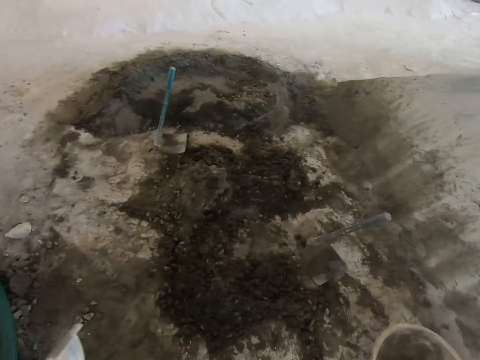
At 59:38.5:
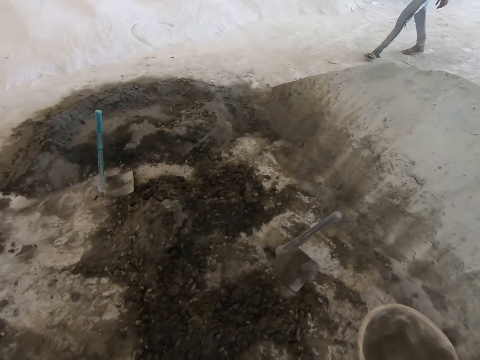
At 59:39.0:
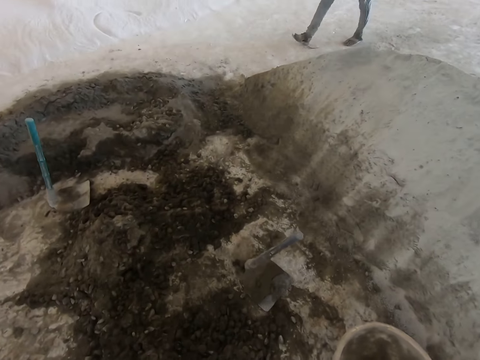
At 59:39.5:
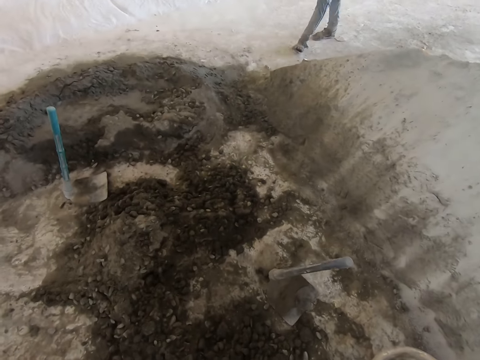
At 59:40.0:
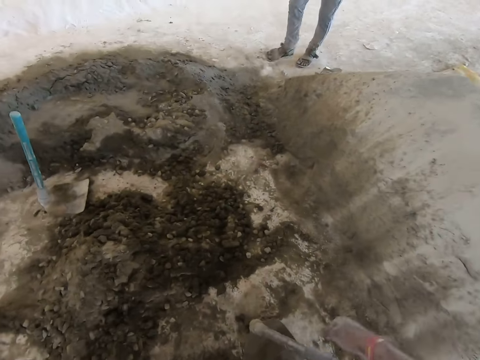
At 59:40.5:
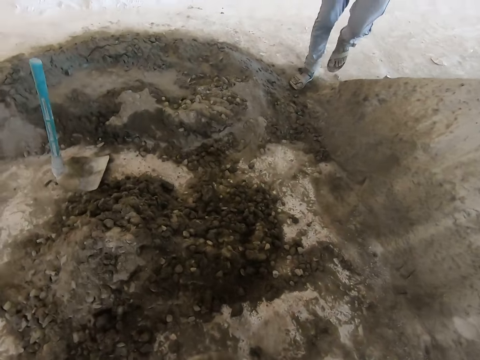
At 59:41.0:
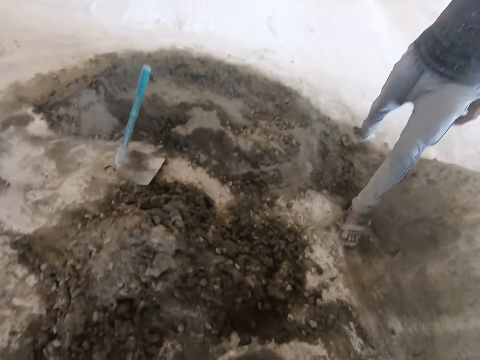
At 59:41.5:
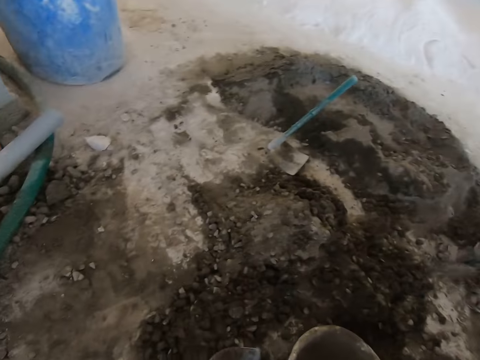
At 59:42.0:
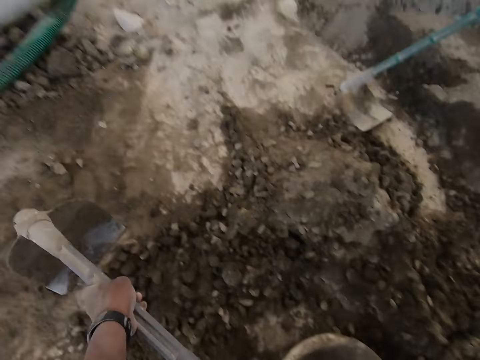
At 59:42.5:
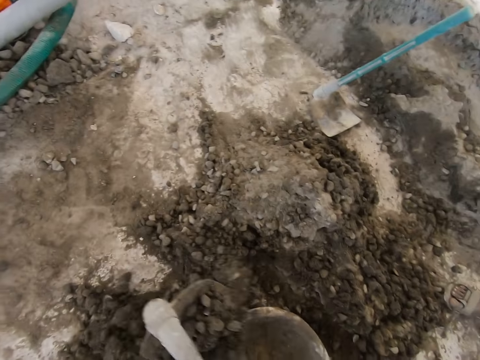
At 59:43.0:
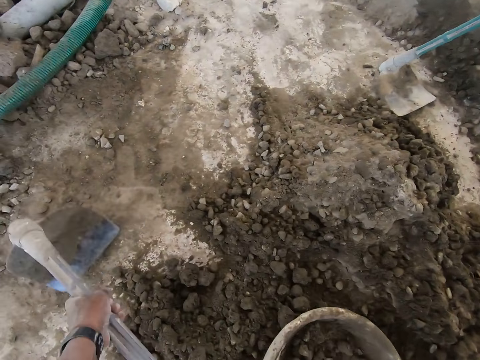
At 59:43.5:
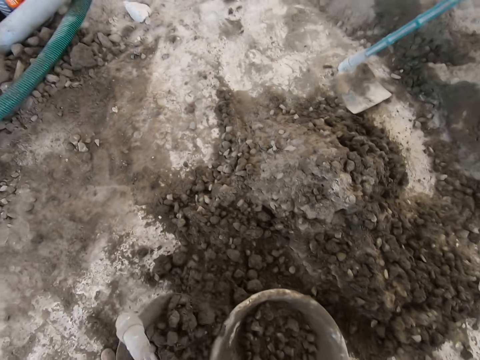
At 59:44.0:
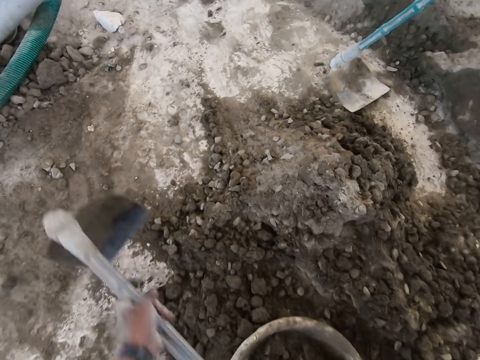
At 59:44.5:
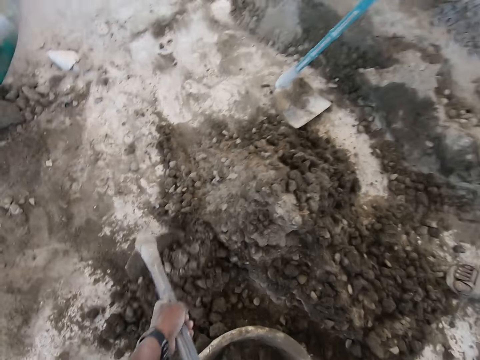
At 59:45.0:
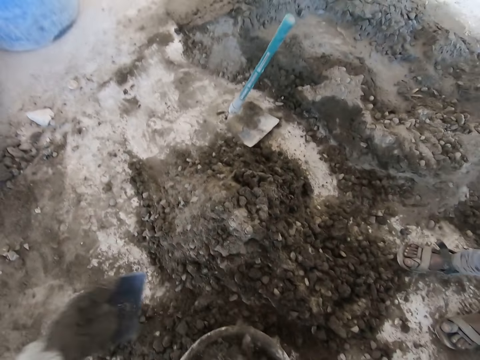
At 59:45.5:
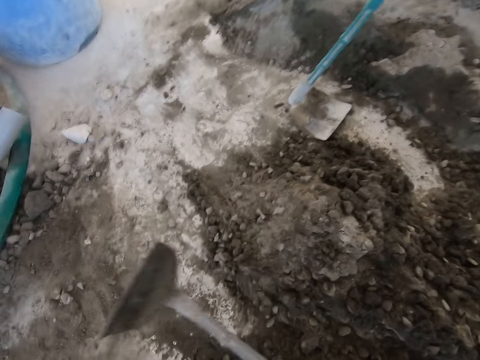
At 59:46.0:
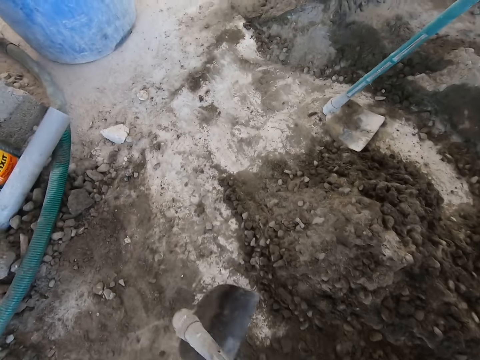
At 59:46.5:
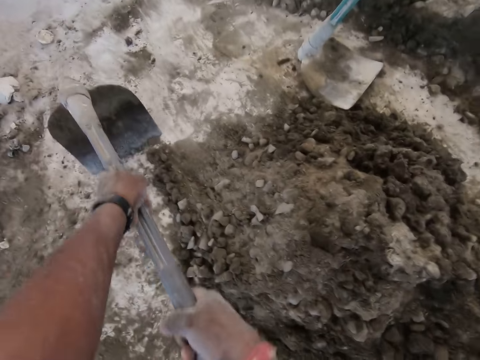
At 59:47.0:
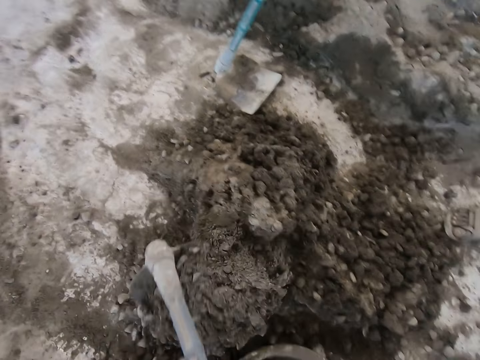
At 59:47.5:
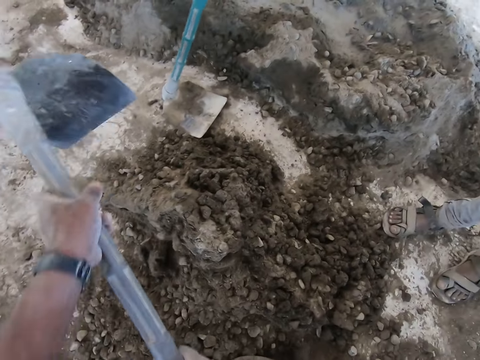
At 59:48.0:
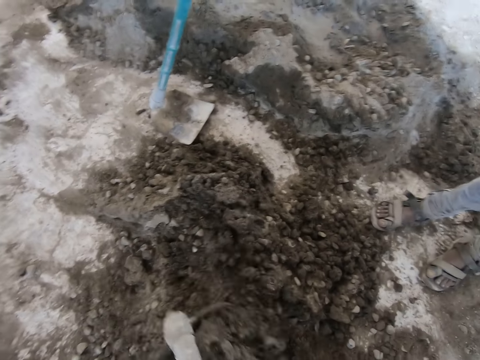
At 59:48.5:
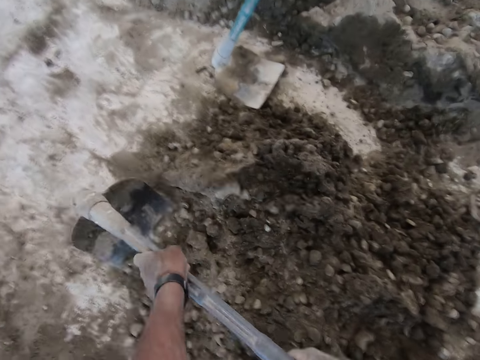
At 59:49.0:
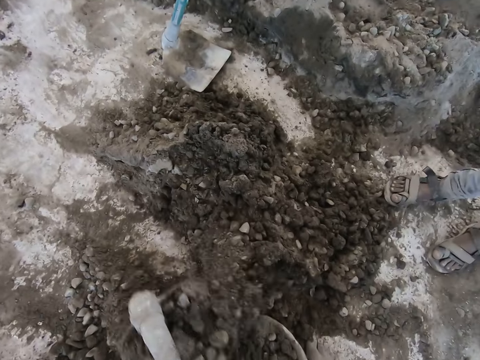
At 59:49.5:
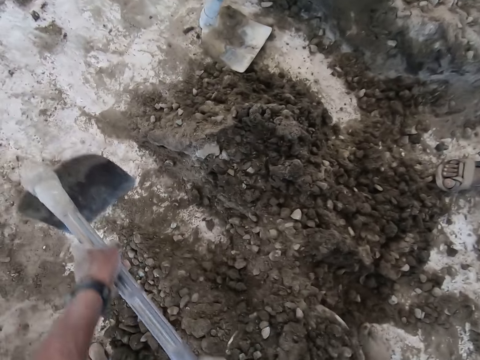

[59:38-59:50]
The camera wearer picks up the hoe on the floor with his right hand. He drops the head pan on the floor with his left hand. He packs the mortar into the head pan with the hoe in both hands. He hits the hoe on the floor with both hands. He packs the mortar into the head pan with the hoe in both hands.

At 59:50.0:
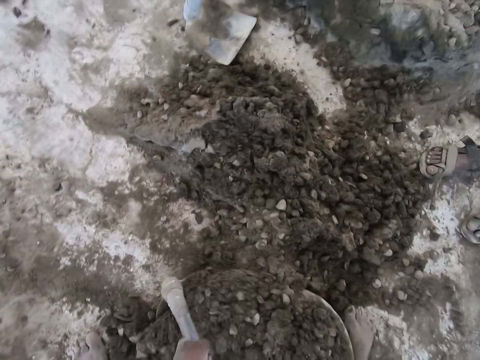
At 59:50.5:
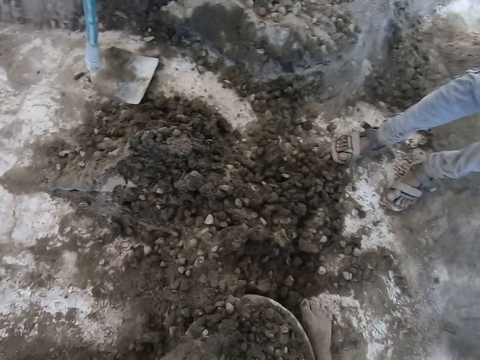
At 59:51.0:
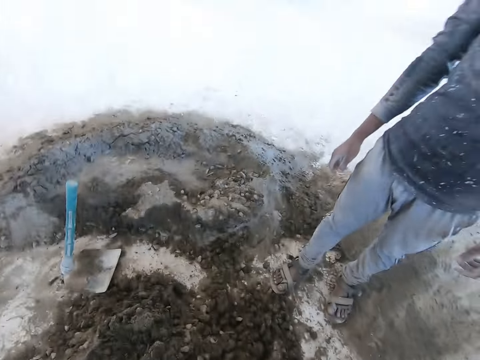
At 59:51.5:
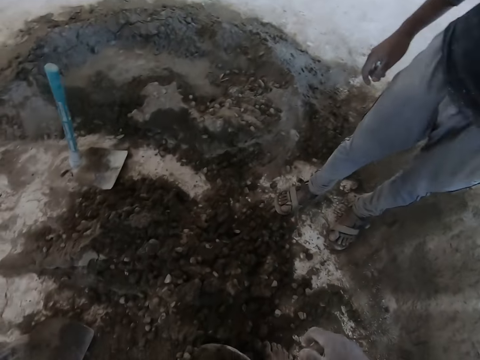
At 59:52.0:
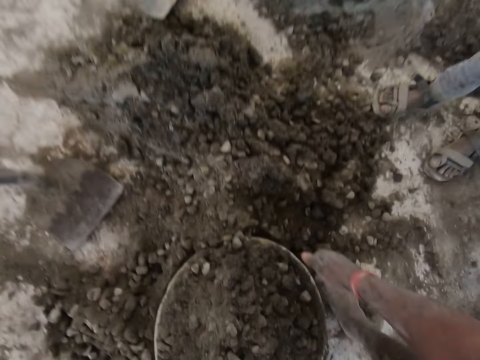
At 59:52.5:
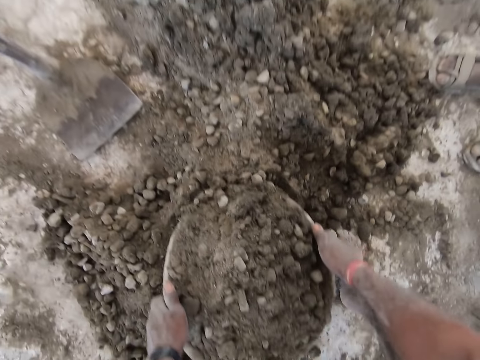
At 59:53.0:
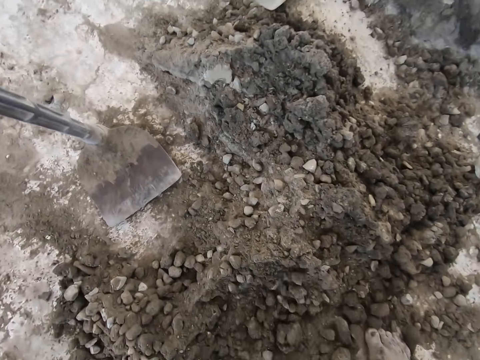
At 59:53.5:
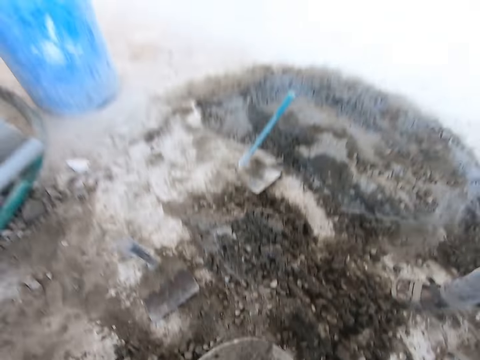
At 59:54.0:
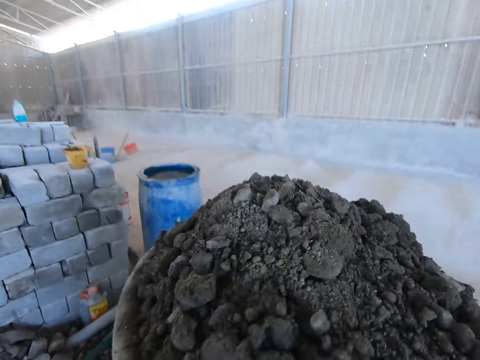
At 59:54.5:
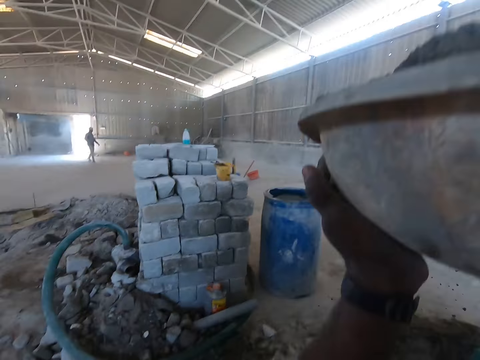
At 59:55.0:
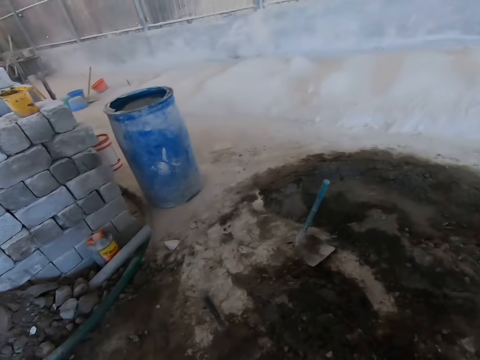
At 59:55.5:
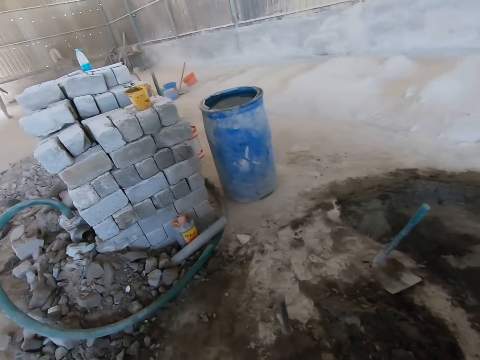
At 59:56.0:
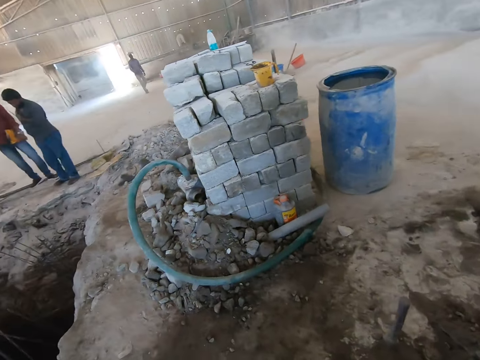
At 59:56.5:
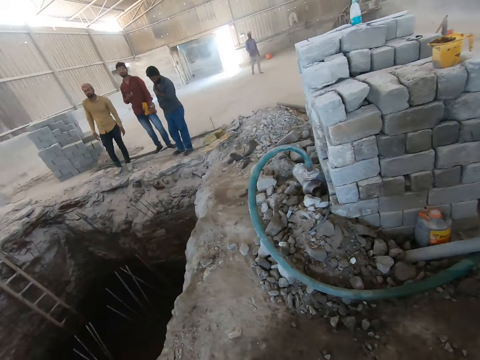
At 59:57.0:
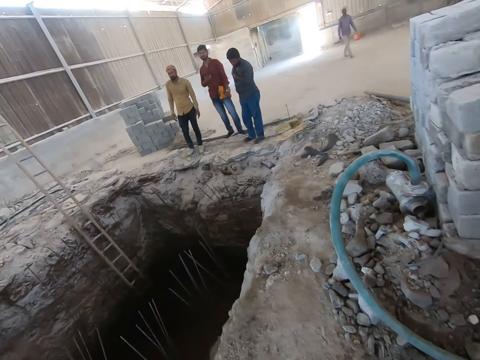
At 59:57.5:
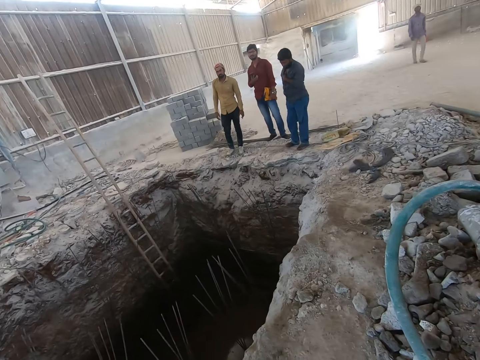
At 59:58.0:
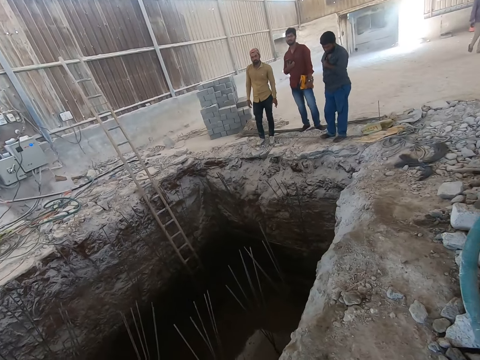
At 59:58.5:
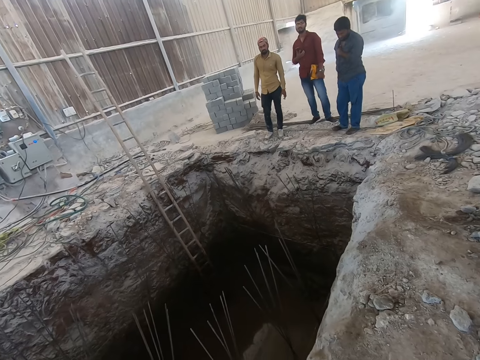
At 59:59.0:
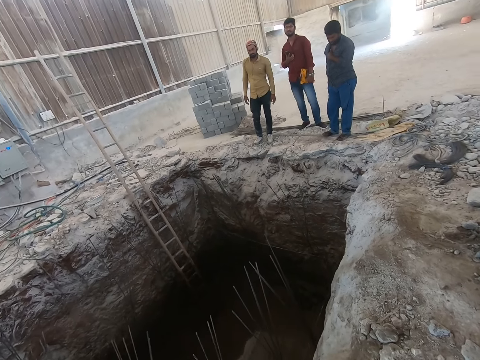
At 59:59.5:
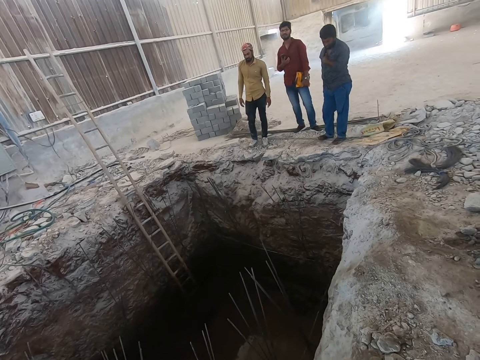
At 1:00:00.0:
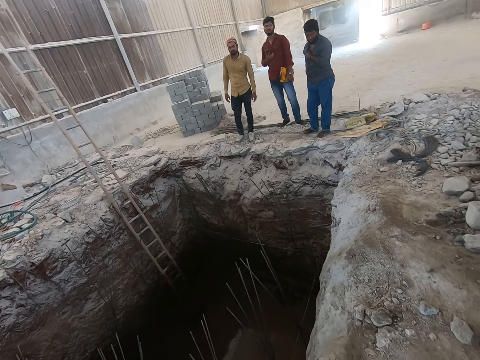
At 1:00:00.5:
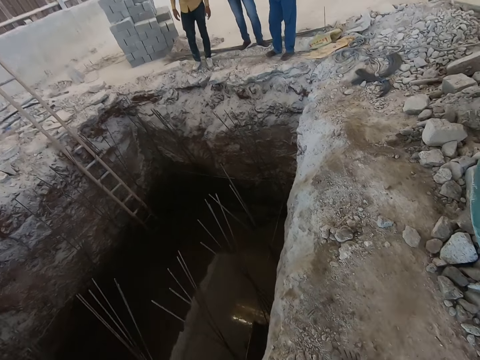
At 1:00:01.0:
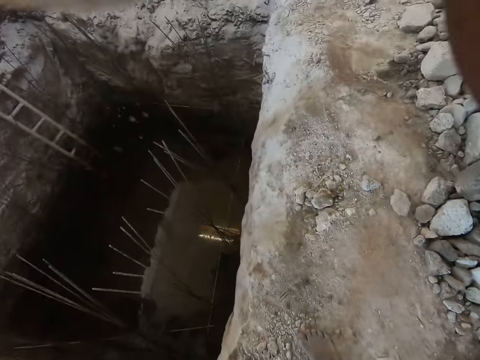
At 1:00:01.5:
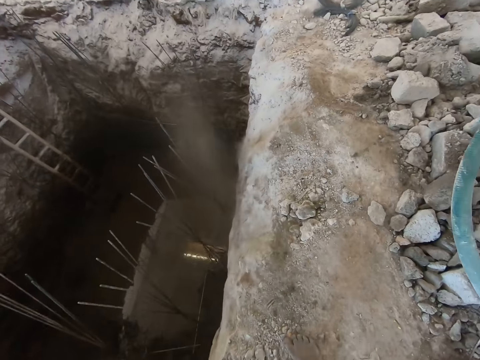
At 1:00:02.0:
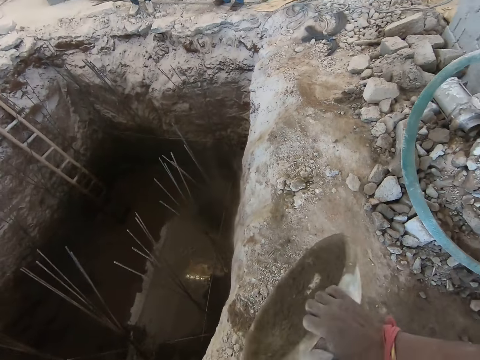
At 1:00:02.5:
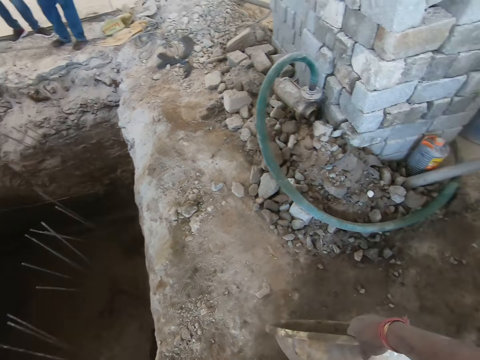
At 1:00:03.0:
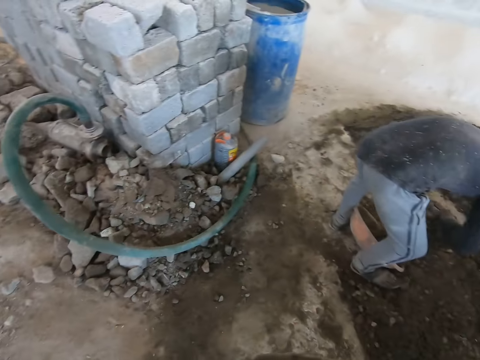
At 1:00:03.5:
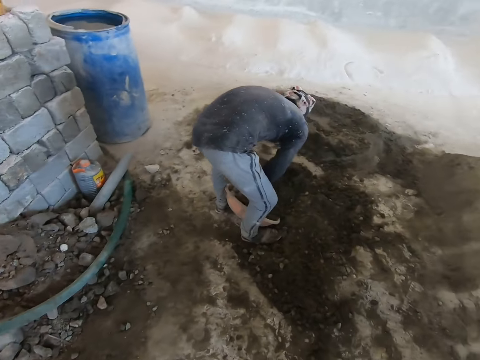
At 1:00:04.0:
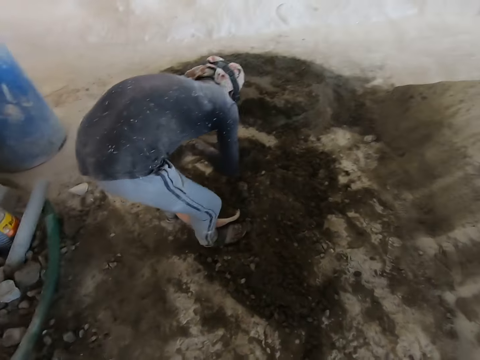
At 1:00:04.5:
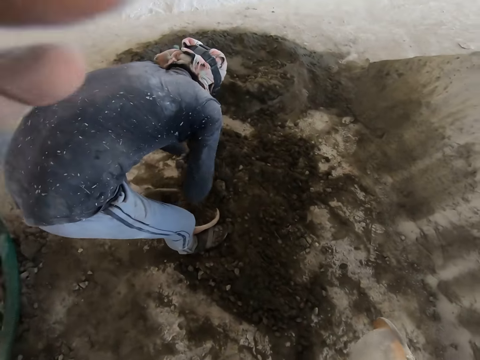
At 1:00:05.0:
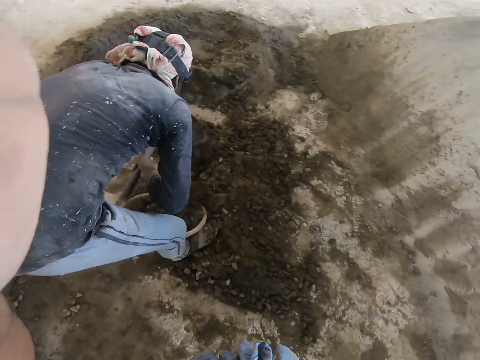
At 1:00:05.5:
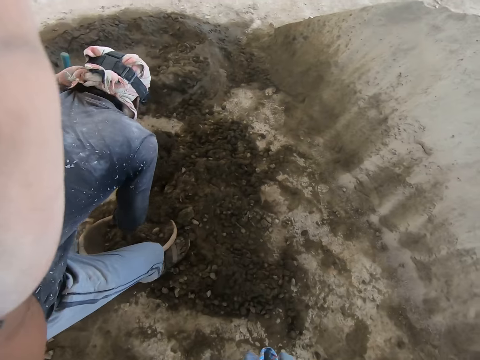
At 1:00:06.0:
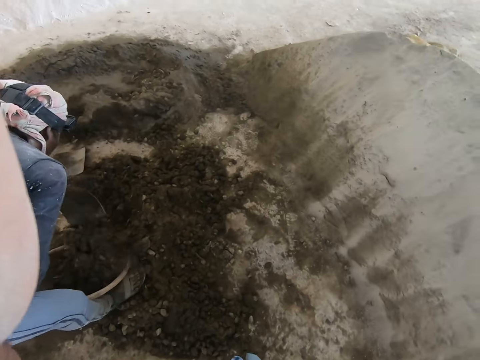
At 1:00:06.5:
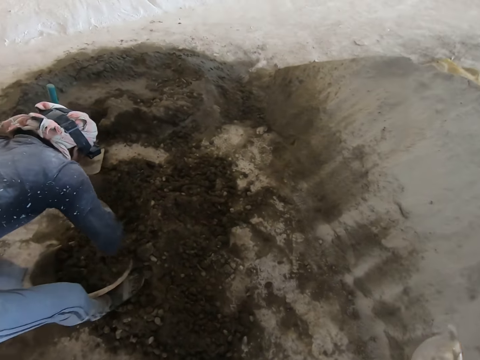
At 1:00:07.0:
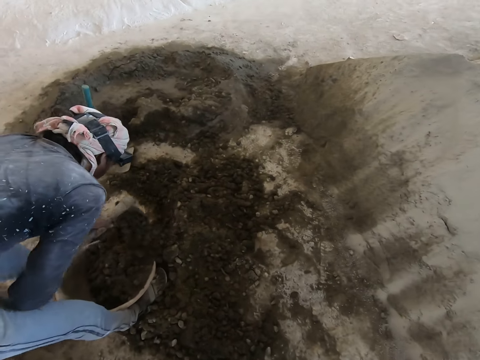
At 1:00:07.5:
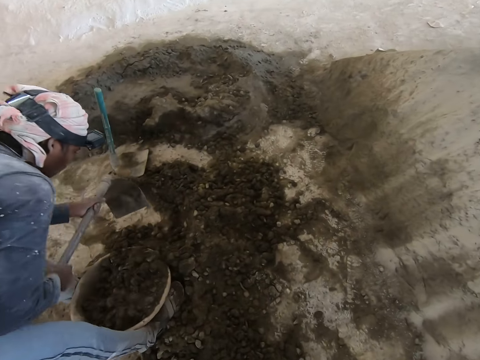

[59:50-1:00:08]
The camera wearer carries the head pan from the floor with both hands. He raises the head pan over his head with both hands. He pours the mortar in the head pan into the trench with both hands. He holds the head pan with his right hand. A man packs the mortar into the head pan with the hoe in both hands. The camera wearer adjusts a camera on his head with his left hand.
